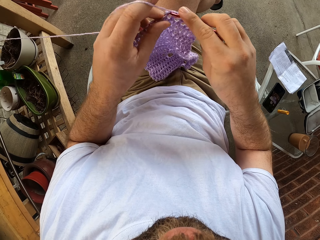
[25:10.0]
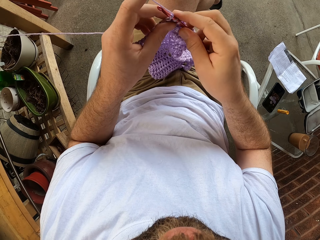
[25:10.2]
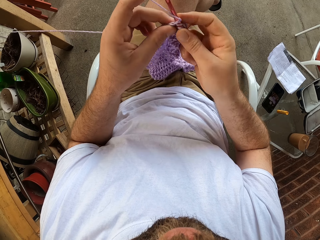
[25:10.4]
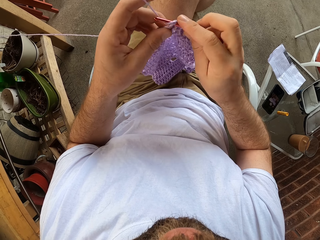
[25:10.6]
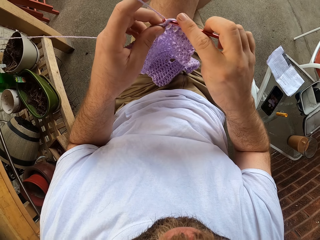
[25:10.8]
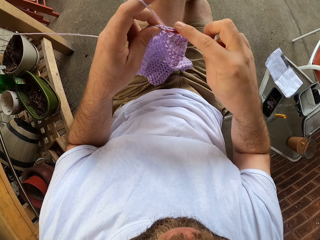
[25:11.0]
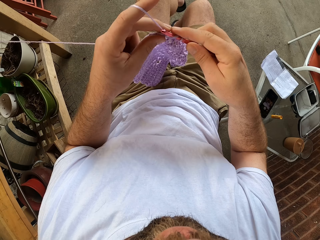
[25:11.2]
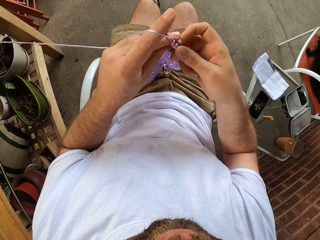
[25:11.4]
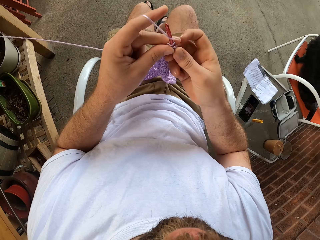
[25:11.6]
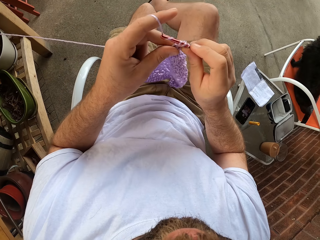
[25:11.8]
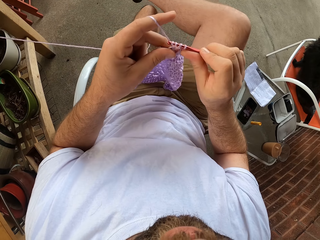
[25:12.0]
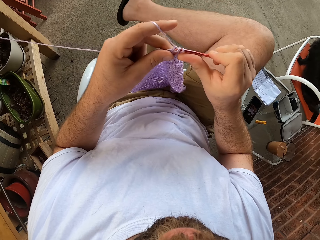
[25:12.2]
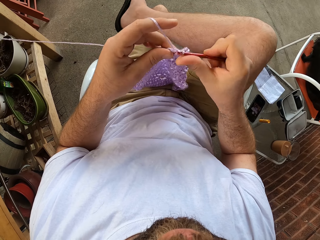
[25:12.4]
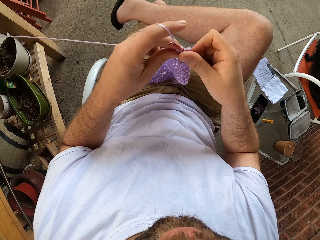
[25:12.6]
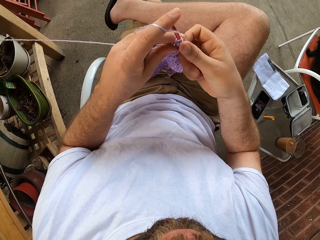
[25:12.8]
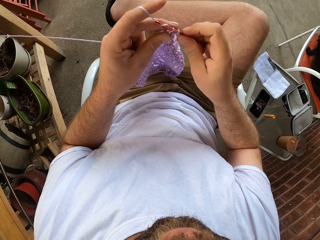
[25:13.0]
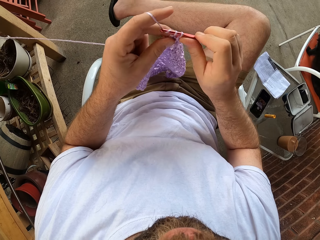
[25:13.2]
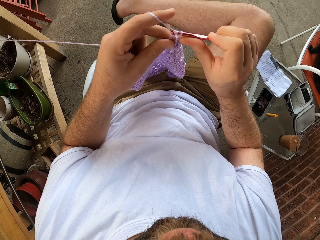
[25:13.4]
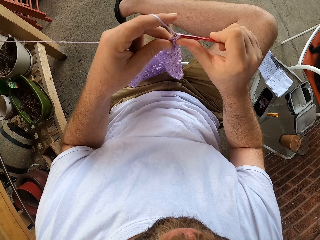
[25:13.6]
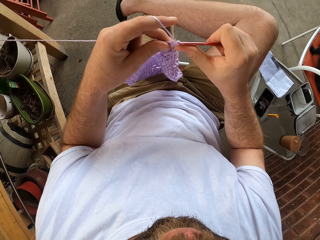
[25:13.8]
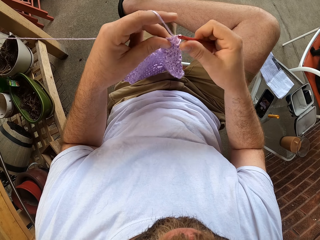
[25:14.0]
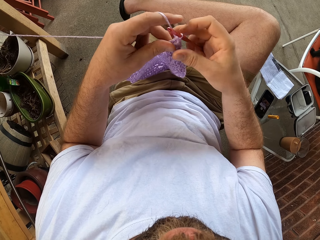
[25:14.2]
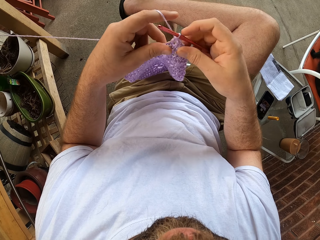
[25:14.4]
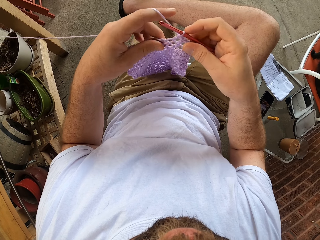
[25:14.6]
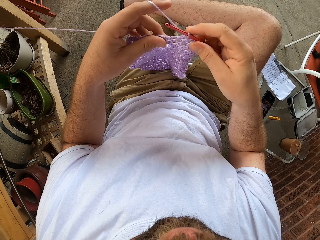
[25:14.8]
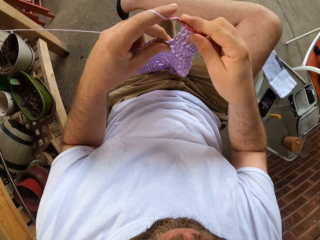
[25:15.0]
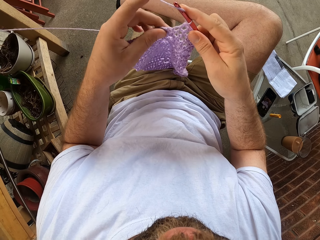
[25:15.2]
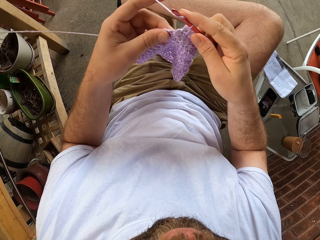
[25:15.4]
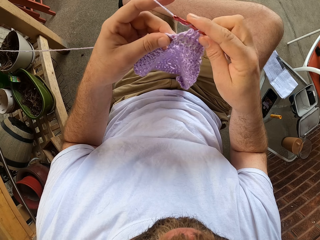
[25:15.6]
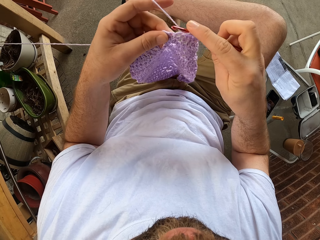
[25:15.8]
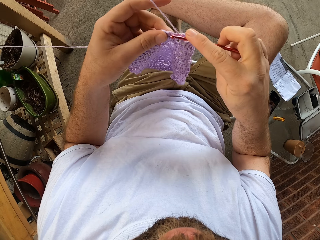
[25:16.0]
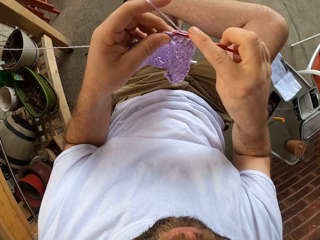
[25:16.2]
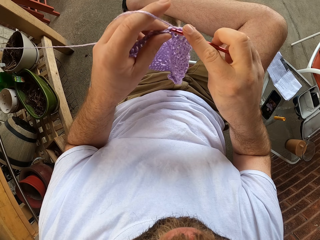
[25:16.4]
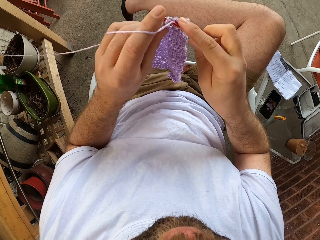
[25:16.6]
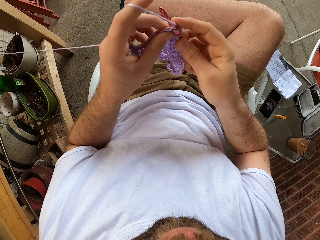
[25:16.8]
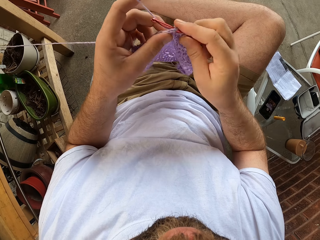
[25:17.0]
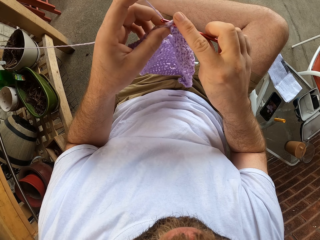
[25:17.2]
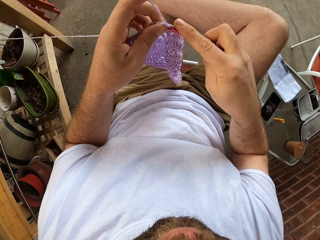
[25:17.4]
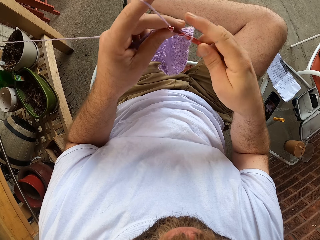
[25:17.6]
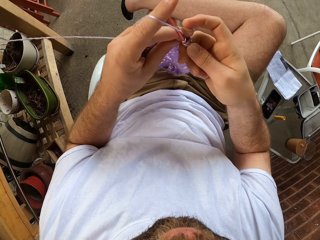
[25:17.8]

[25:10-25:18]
The camera wearer moves the legs apart. He continues to knit the fabric with the needle in his right hand and the thread in his left hand. He puts the legs on top of each other.

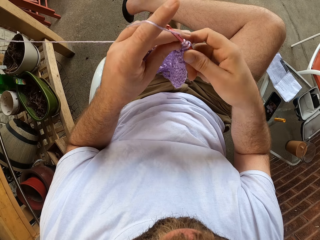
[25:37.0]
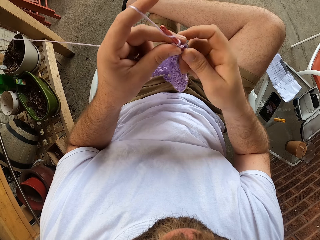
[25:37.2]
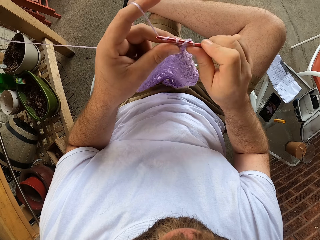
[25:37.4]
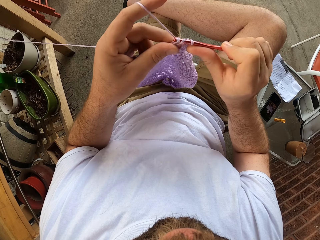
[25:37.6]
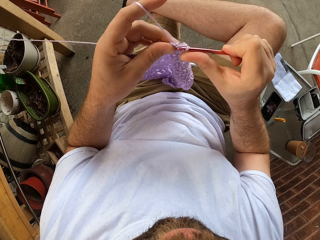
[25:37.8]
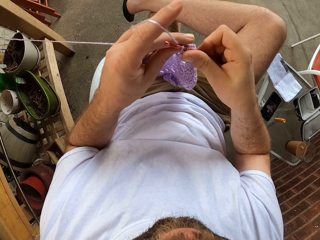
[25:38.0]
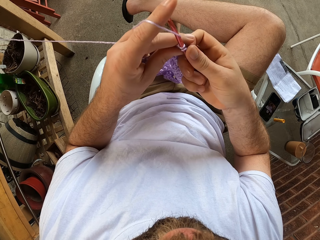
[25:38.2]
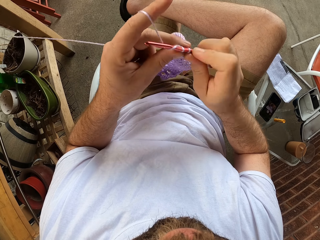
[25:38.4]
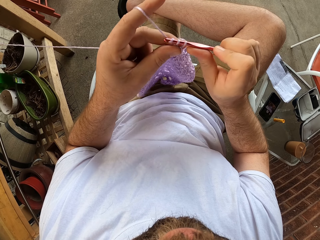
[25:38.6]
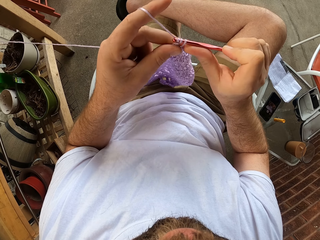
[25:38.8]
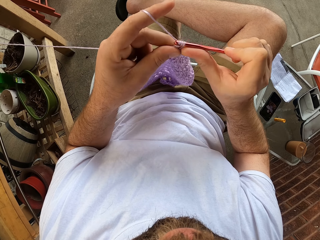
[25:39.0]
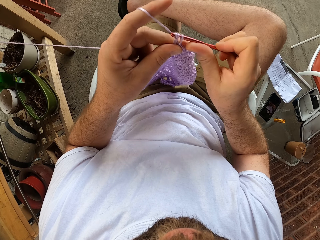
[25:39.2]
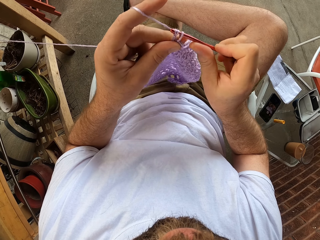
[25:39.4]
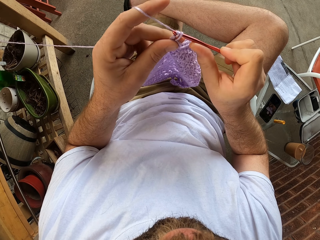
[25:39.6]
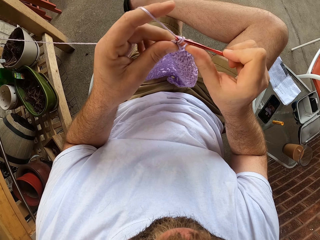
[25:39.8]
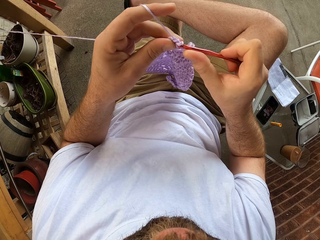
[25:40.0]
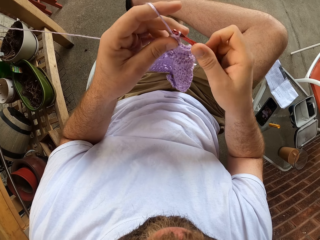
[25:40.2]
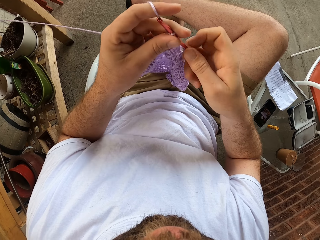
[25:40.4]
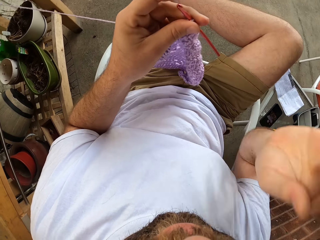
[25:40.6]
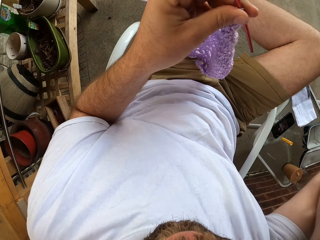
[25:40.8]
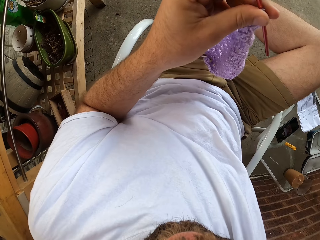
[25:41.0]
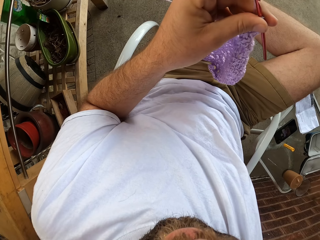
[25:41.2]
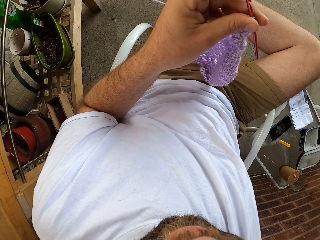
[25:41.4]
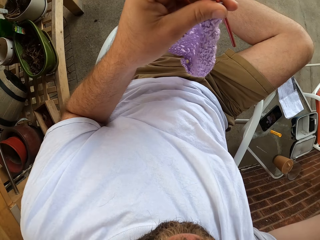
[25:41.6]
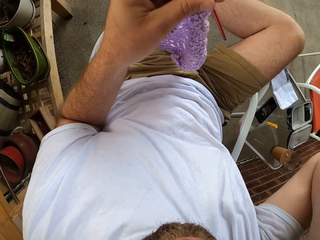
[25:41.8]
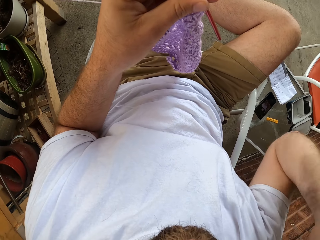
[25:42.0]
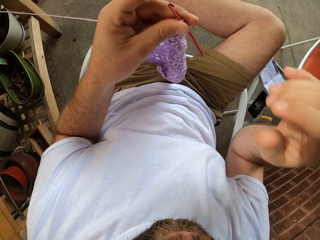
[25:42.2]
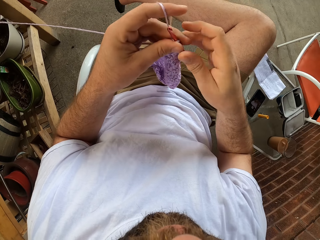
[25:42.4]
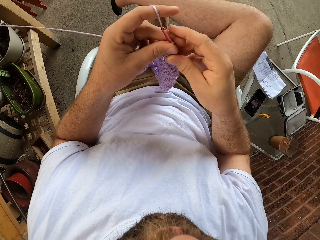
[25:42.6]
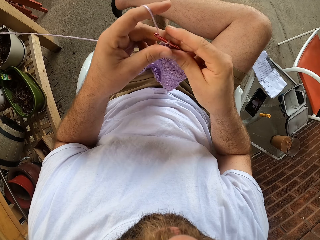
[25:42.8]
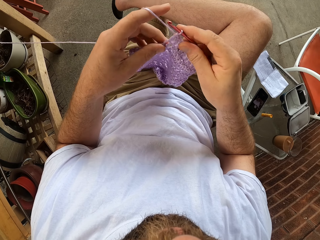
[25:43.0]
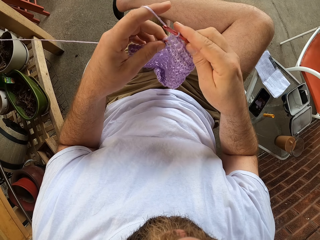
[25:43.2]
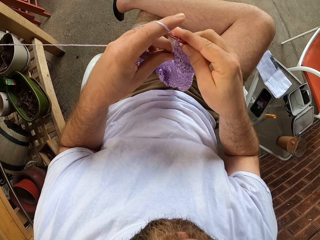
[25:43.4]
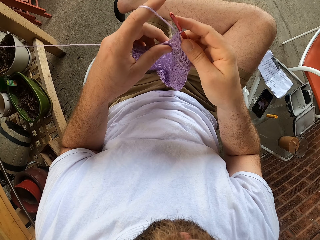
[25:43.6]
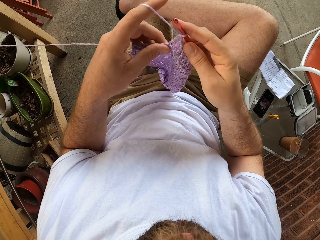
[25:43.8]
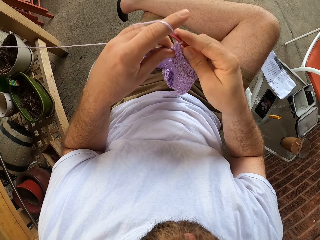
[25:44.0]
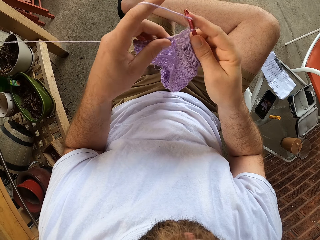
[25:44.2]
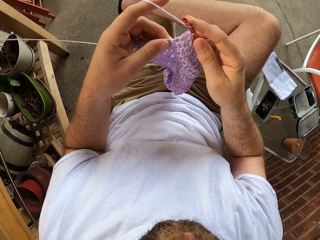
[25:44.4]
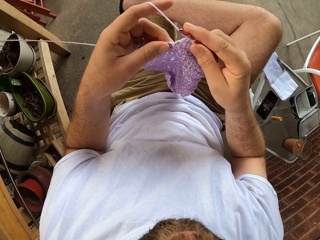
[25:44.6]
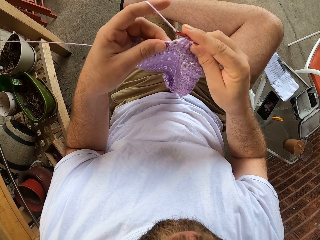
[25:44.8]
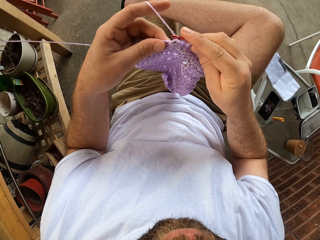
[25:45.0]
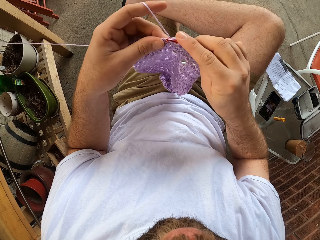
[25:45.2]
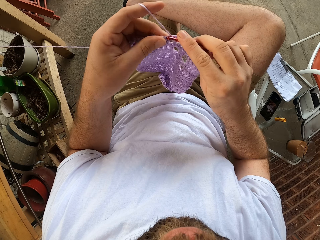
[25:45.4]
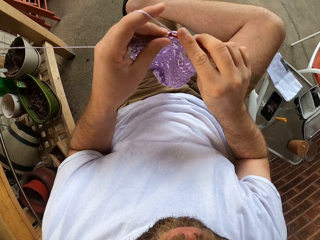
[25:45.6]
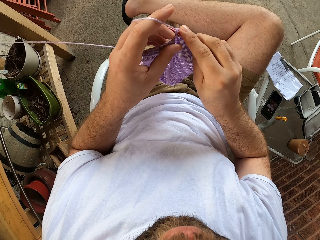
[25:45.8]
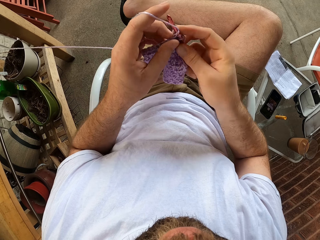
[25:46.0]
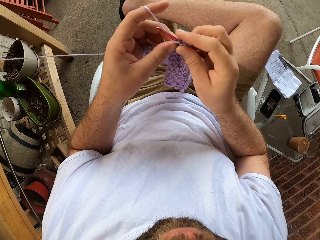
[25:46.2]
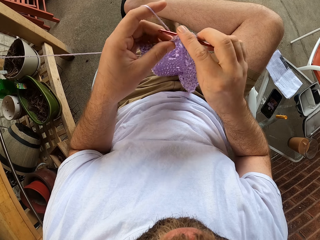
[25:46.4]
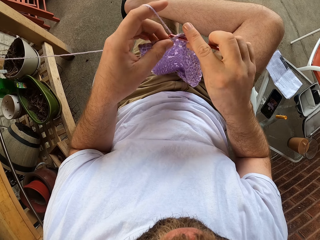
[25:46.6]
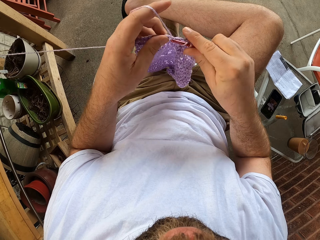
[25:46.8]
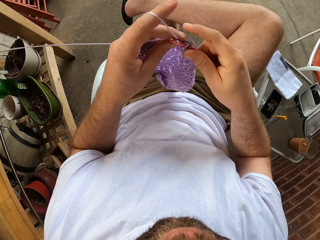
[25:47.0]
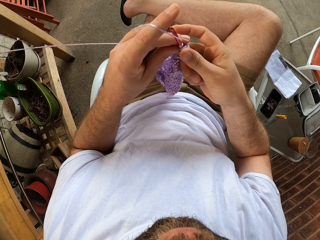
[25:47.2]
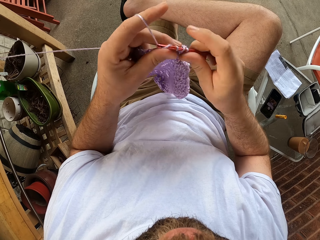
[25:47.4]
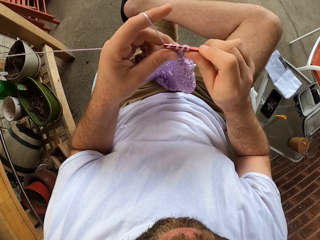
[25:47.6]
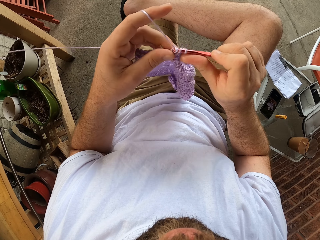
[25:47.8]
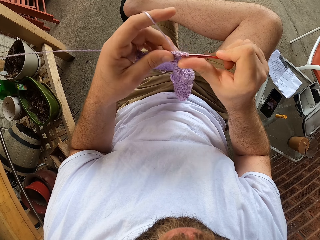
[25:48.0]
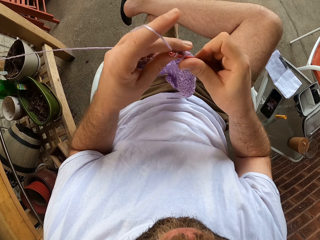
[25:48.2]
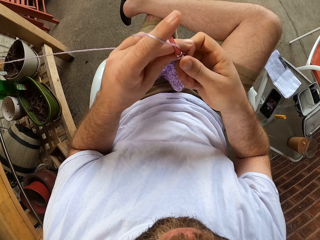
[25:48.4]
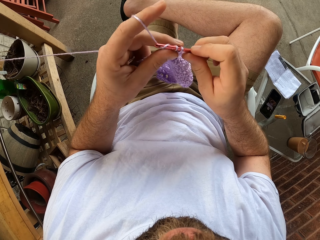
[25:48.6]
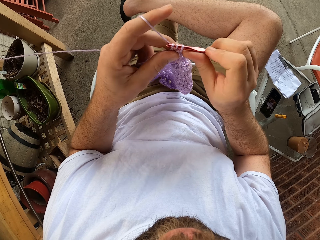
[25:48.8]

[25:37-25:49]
The camera wearer passes the needle to his left hand. He raises his right hand. He passes the needle back to his right hand from his left hand. He lowers a hand. He holds the crochet. He continues to knit the fabric with the needle in his right hand and the thread in his left hand.

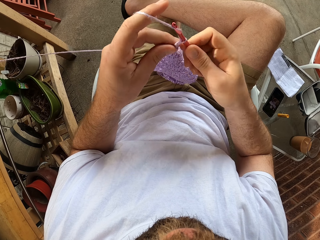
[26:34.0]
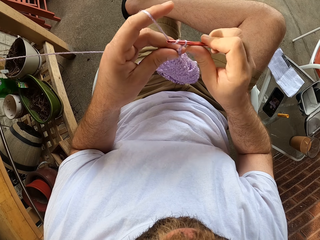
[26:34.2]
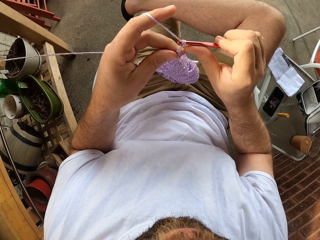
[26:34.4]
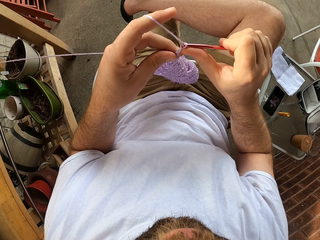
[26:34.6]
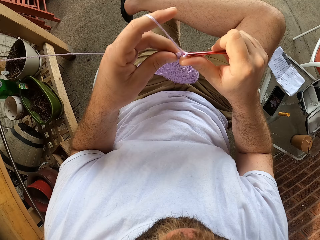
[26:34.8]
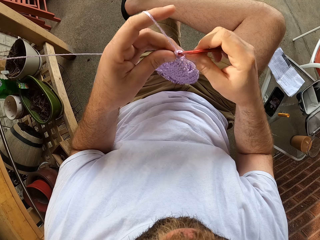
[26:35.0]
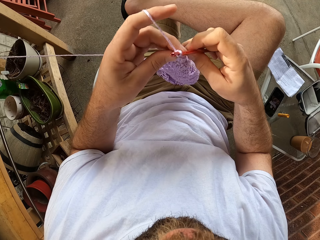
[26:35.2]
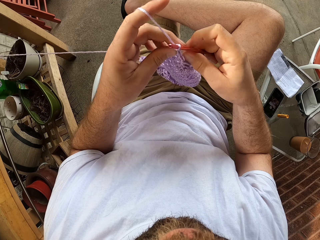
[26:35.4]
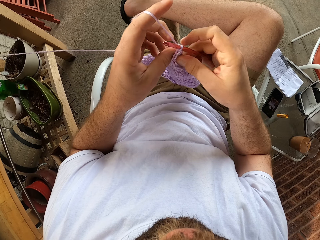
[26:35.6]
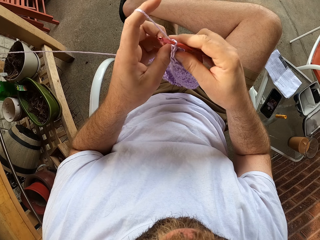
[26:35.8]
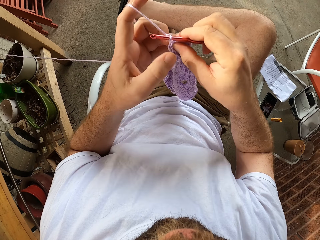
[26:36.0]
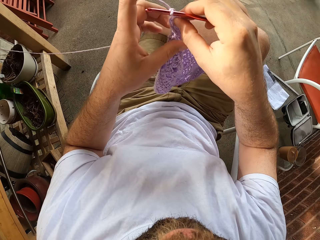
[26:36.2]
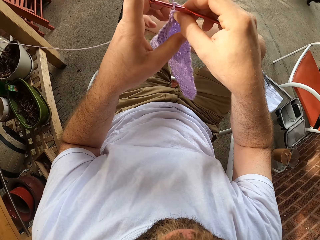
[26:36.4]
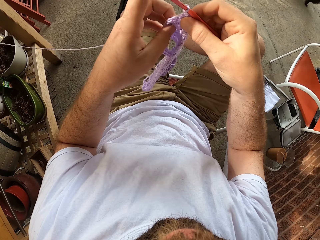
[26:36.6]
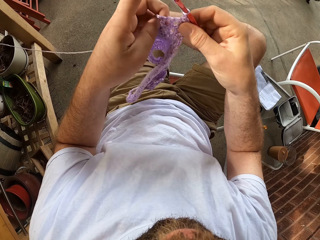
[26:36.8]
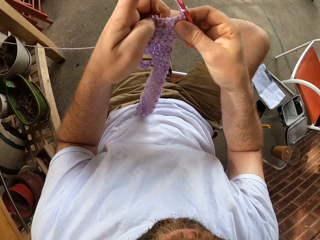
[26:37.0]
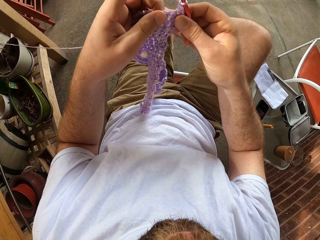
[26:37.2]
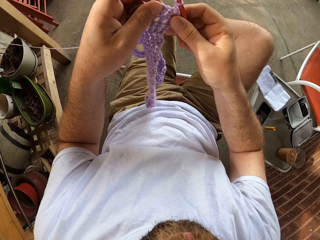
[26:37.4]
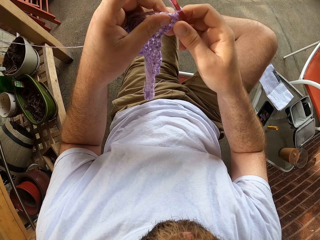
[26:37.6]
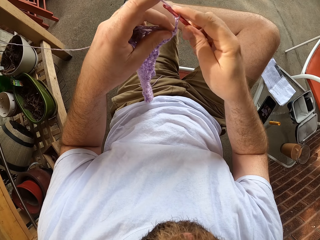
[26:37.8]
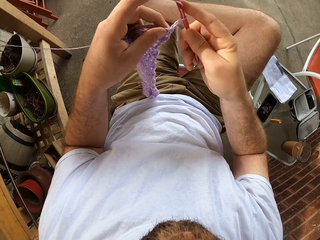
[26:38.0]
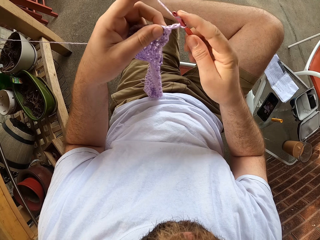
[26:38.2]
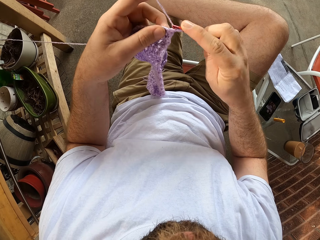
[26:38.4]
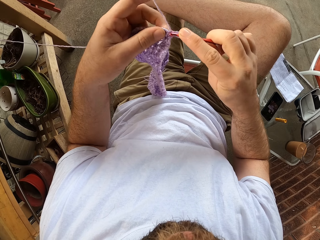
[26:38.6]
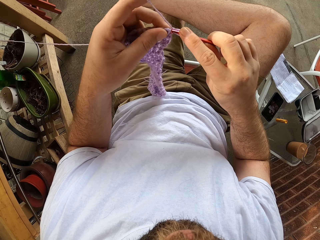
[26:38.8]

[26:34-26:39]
The camera wearer adjusts the fabric with both hands. He turns the cloth. He continues to knit the fabric with the needle in his right hand and the thread in his left hand.
